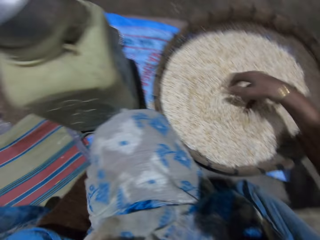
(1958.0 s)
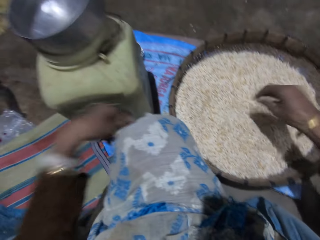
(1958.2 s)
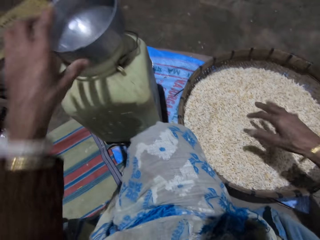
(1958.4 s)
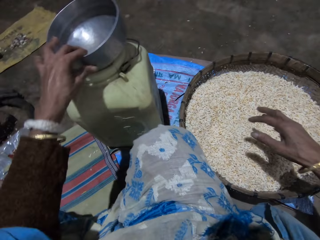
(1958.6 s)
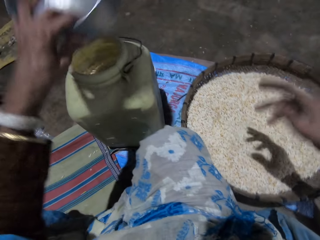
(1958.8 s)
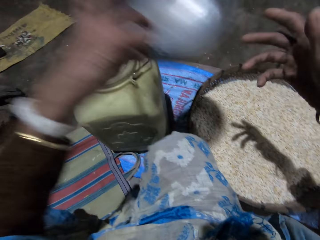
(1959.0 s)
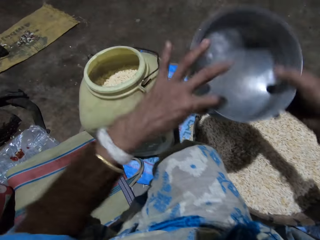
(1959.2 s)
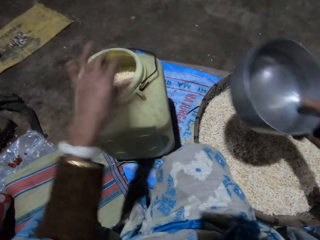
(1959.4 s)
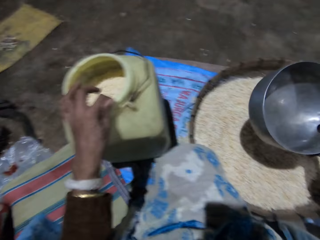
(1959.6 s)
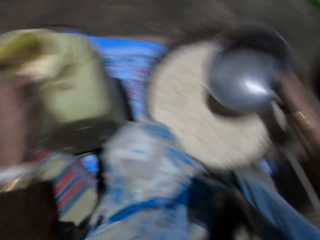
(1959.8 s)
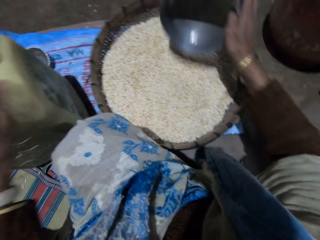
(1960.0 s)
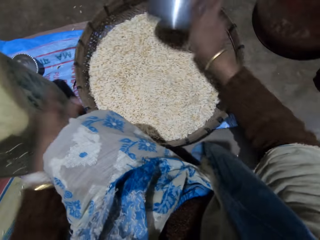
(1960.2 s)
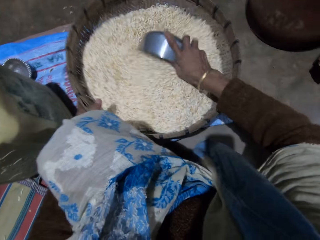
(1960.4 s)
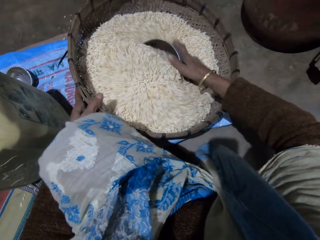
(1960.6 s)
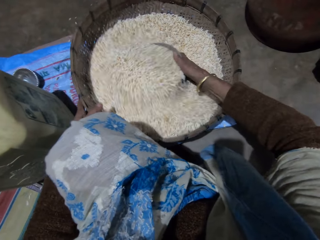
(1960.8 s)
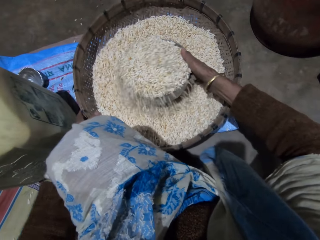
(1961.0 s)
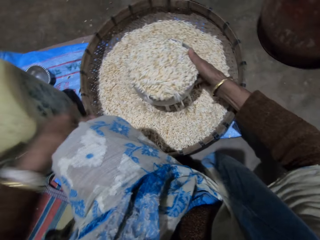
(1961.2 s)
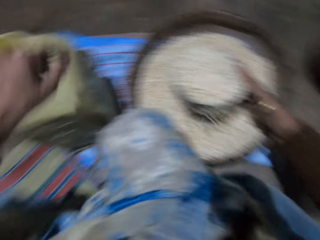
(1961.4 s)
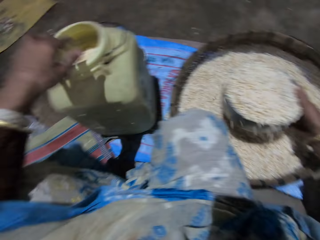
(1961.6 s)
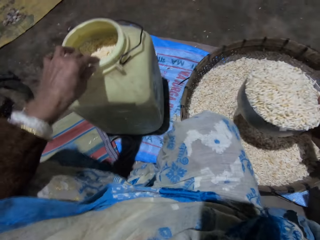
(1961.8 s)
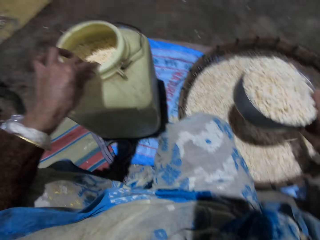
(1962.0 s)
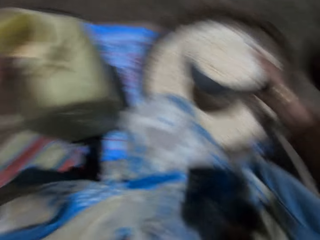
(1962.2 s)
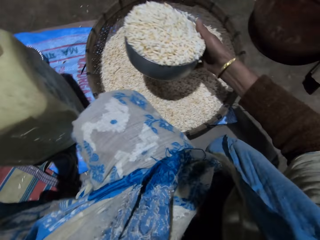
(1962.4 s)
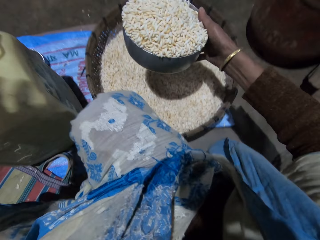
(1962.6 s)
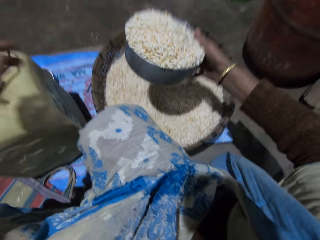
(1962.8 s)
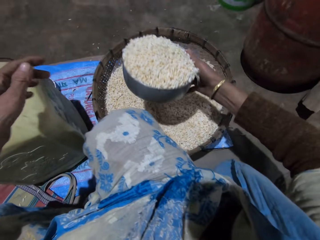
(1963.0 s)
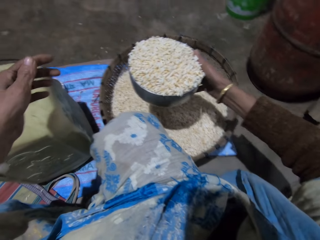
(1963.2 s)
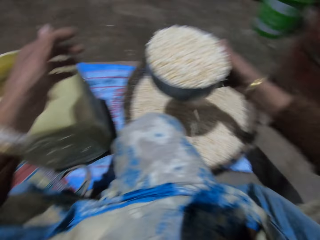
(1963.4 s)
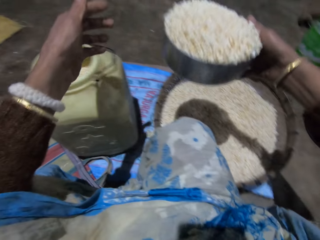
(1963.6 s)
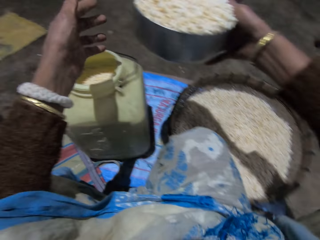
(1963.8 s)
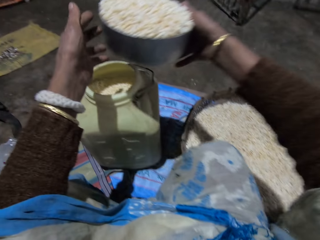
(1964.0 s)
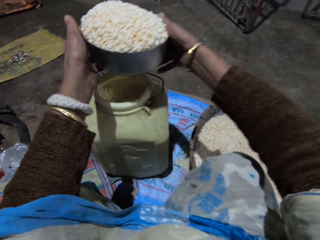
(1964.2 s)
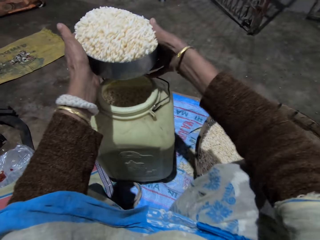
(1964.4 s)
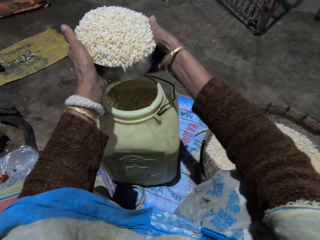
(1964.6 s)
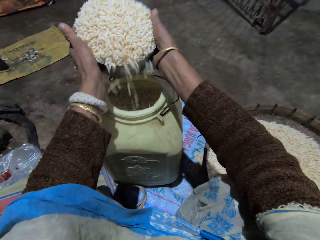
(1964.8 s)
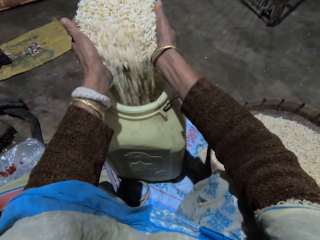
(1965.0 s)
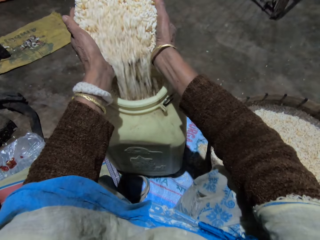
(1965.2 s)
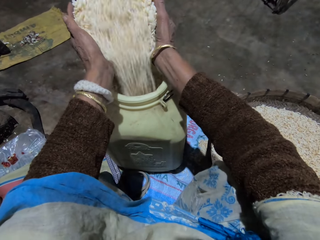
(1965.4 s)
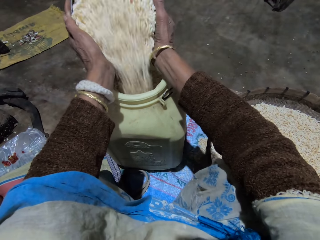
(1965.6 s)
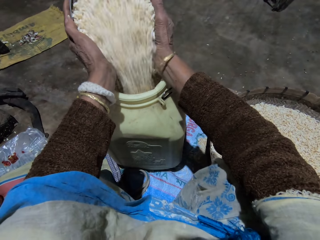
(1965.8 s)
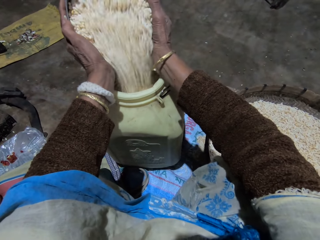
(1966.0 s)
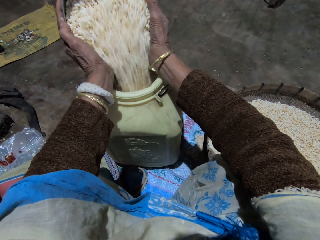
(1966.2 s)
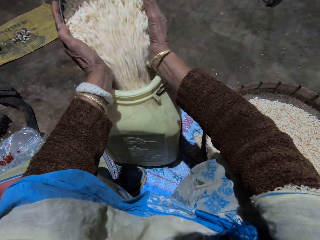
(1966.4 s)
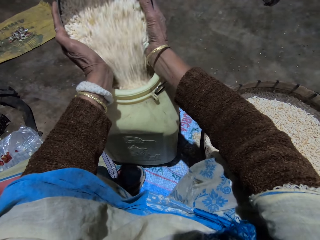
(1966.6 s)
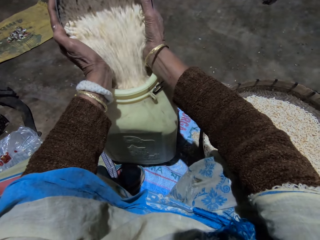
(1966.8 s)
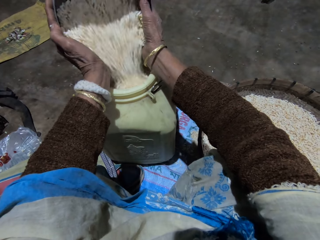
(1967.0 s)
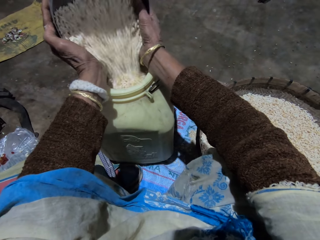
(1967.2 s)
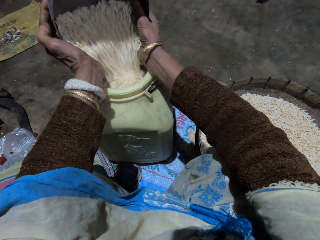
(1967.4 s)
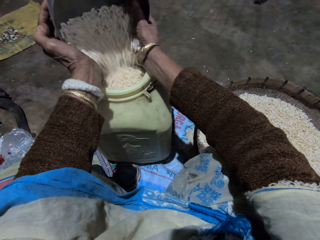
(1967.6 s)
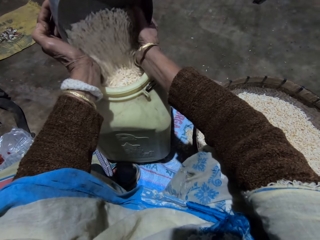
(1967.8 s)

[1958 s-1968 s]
The camera wearer picks up a stainless bowl from a container with her left hand. She passes the stainless bowl to her right hand. She touches the storage container. She holds the winnowing basket. She scoops grains from the basket with the stainless bowl with her right hand. She holds the storage container. She holds the stainless bowl with both hands. She pours the grains into the storage container.

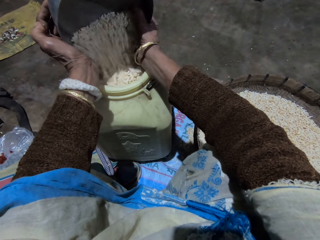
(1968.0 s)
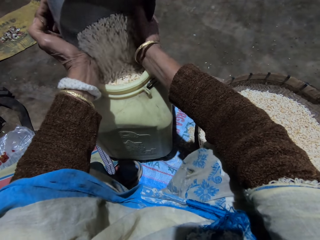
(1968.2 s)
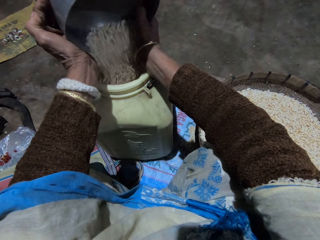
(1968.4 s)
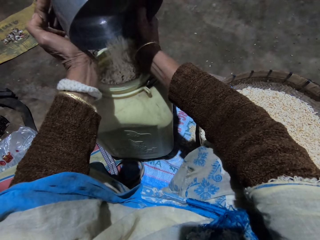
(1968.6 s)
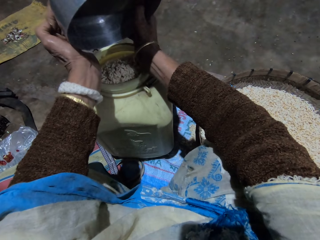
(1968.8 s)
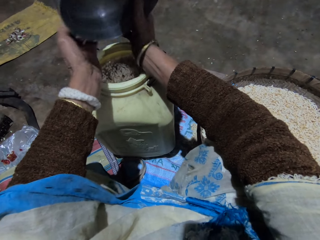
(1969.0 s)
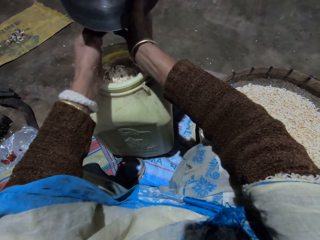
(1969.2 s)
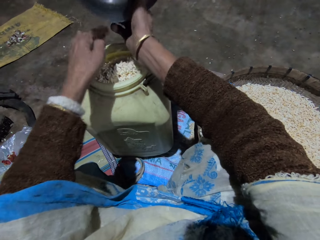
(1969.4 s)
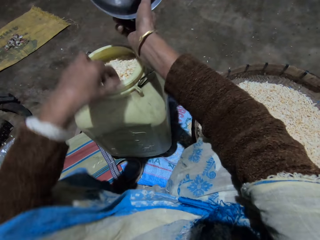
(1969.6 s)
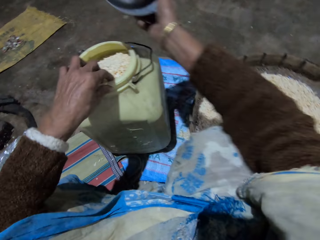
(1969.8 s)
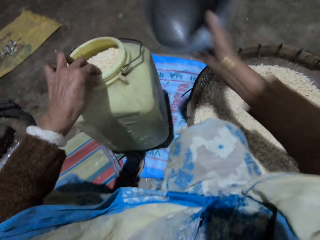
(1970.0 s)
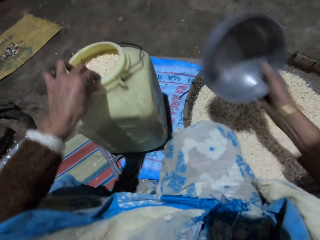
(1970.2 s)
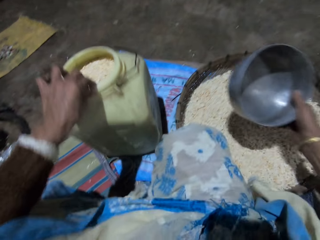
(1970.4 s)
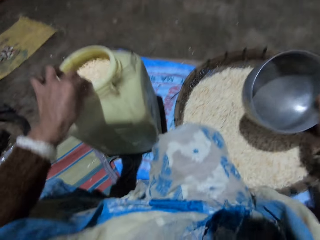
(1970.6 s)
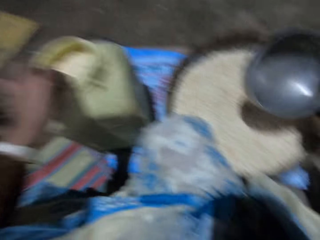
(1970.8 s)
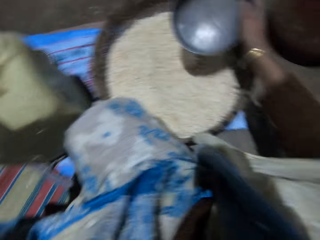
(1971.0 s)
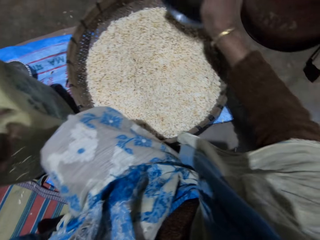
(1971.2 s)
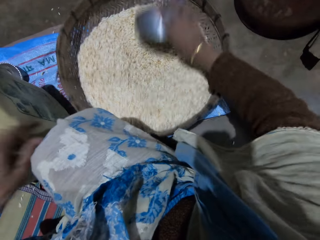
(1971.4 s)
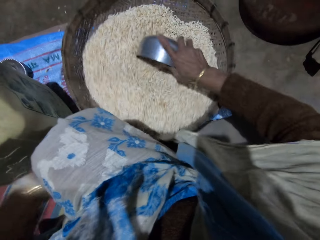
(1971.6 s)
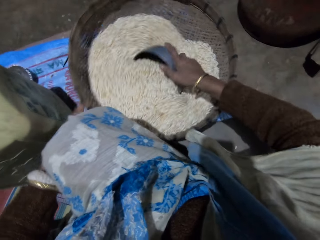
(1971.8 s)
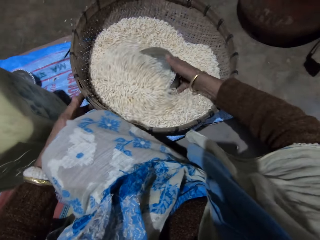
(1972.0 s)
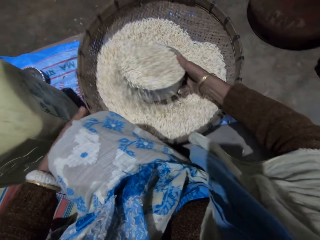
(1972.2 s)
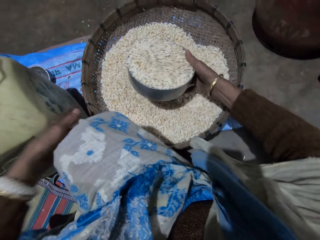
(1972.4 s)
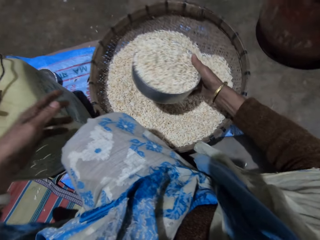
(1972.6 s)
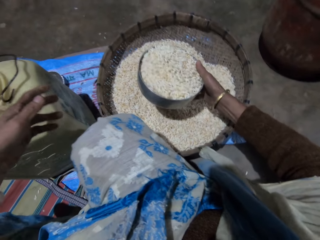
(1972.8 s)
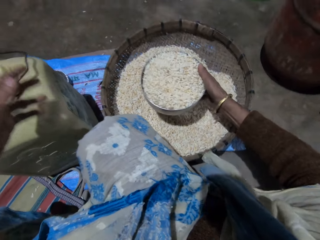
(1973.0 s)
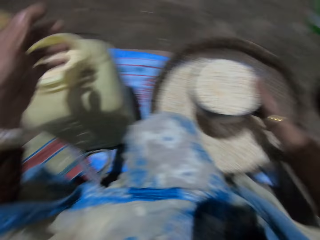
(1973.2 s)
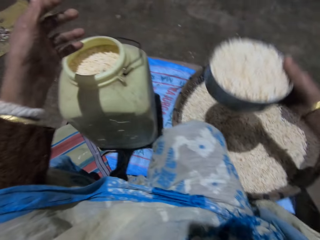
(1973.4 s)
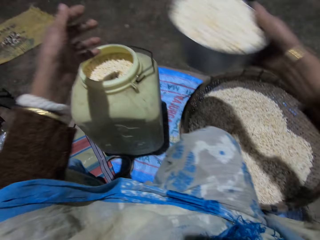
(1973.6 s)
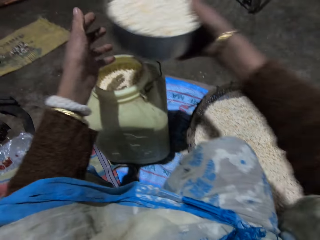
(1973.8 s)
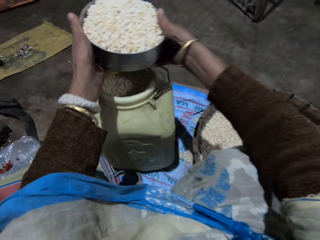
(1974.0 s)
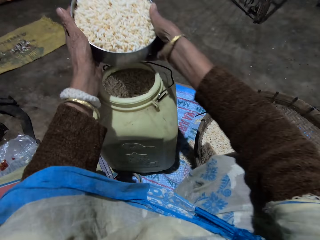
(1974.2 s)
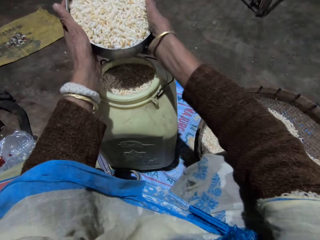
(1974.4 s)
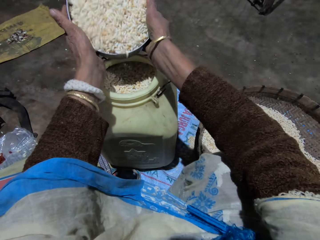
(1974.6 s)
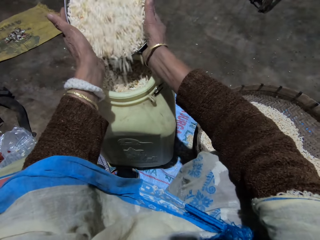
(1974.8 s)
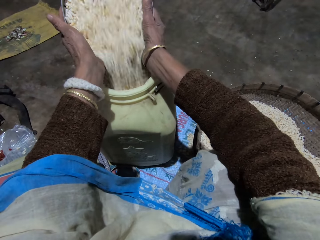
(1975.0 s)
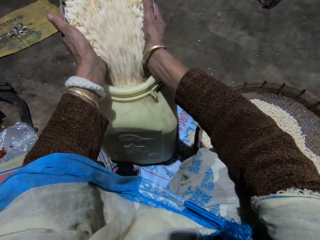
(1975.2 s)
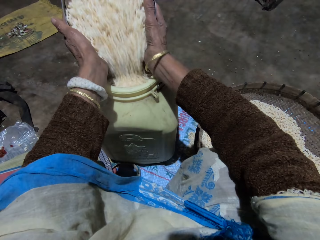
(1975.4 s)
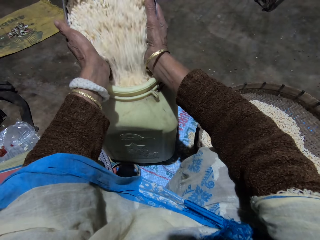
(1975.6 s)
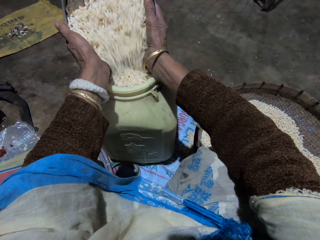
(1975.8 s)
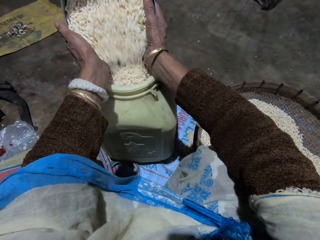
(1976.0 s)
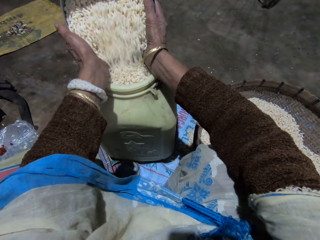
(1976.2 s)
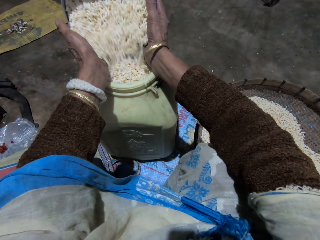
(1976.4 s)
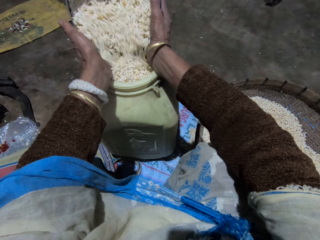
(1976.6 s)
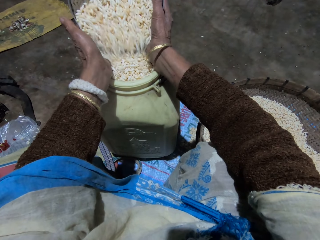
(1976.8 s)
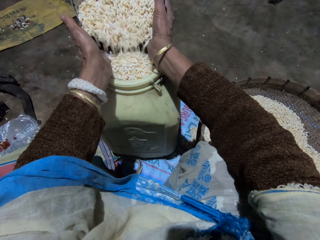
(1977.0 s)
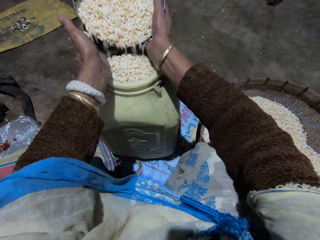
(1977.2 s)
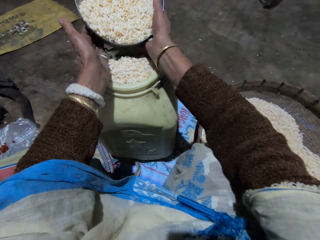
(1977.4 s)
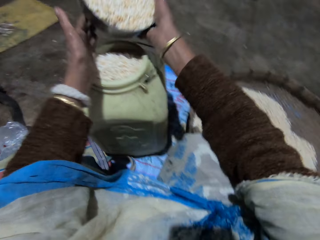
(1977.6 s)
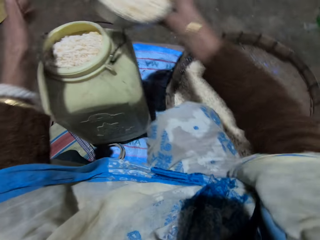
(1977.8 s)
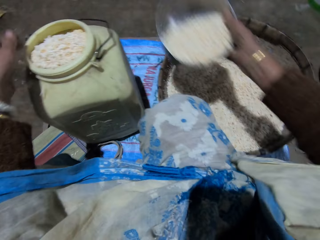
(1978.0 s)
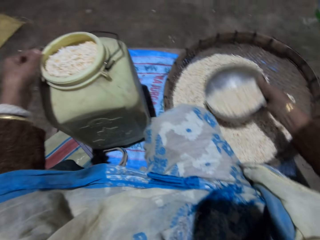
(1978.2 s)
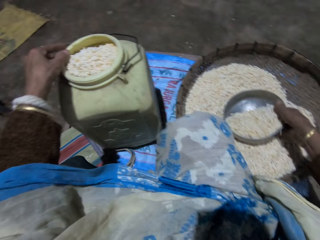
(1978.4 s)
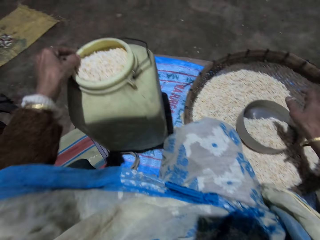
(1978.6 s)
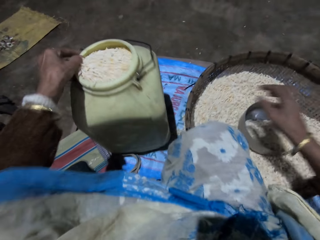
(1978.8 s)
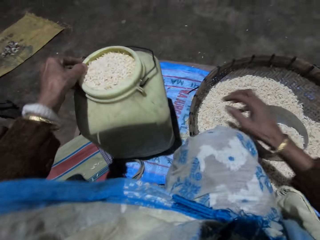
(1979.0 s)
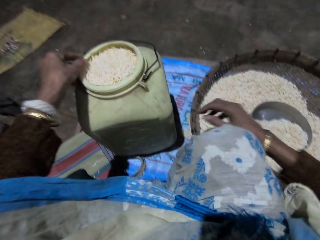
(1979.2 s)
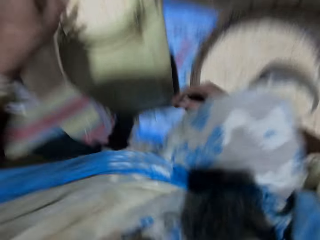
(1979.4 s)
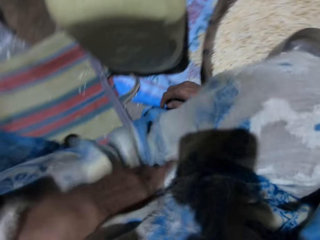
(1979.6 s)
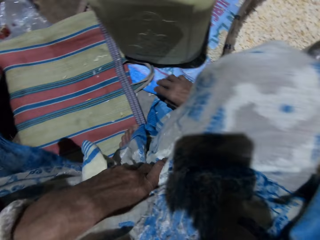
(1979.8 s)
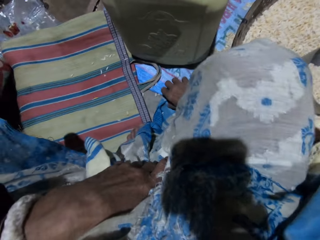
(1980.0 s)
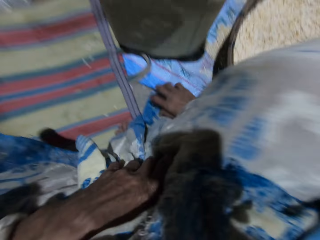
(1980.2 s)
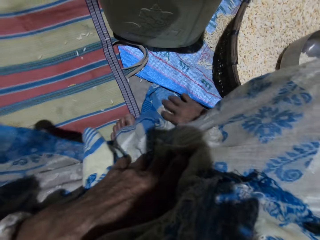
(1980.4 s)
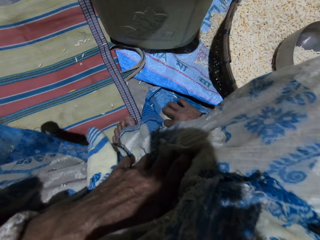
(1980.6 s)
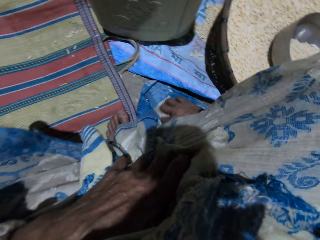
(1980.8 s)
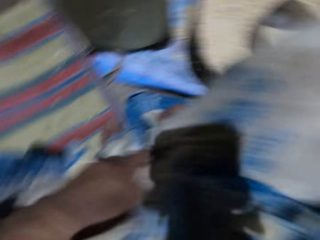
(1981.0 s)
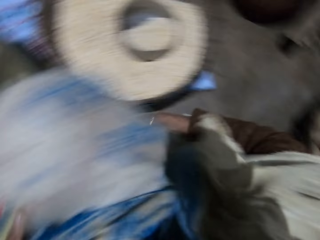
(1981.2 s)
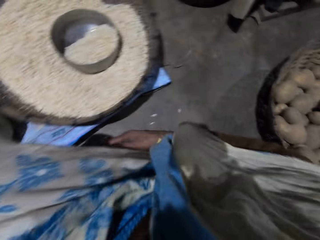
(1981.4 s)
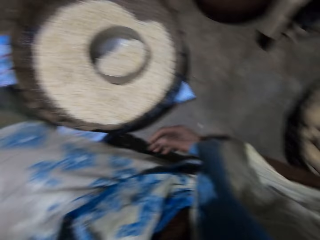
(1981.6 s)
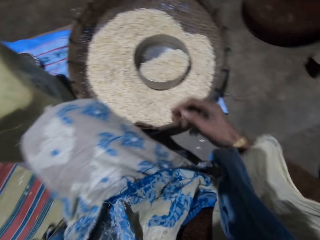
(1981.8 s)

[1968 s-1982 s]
The camera wearer adjusts the storage container. She shakes the container with her left hand. She scoops grains from the basket with the stainless bowl with her right hand. She holds the winnowing basket. She holds the stainless bowl with both hands. She pours the grains into the storage container. She drops the stainless bowl in the basket with her right hand. She adjusts the storage container. She shakes the container with her left hand. She touches her garments. She turns around.
